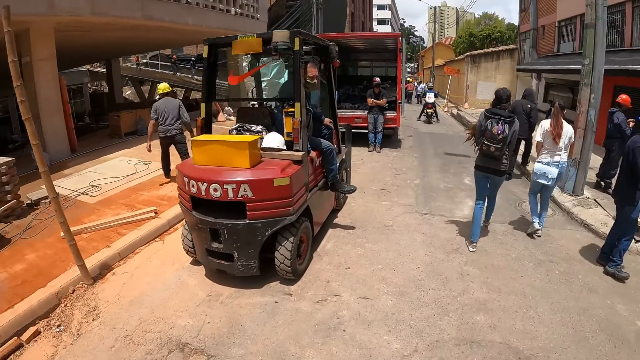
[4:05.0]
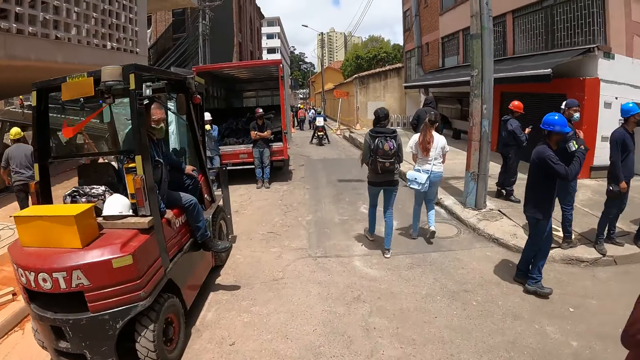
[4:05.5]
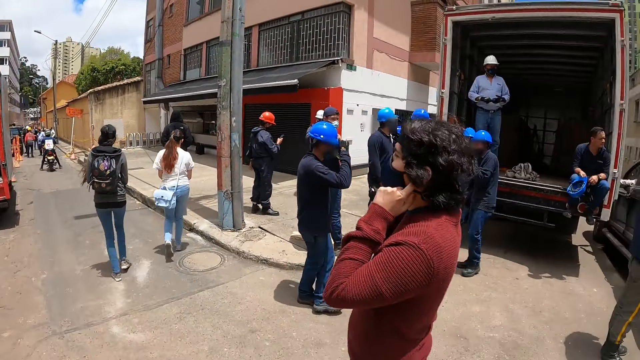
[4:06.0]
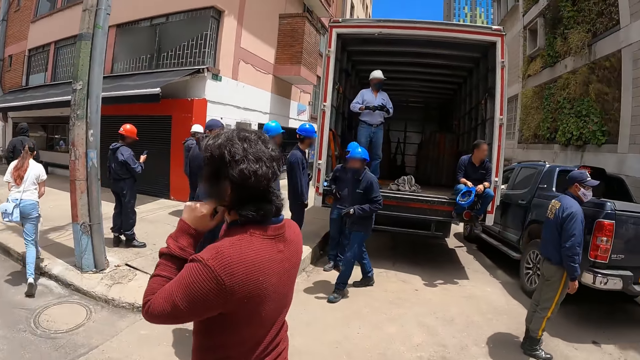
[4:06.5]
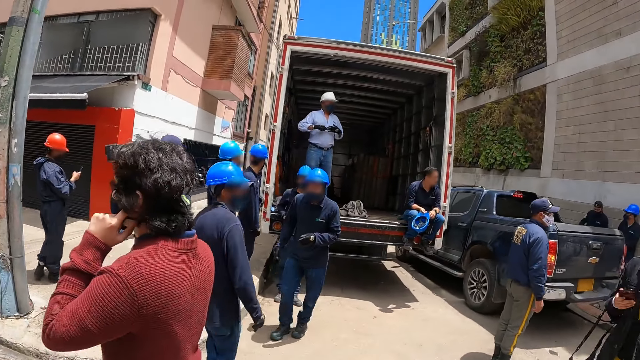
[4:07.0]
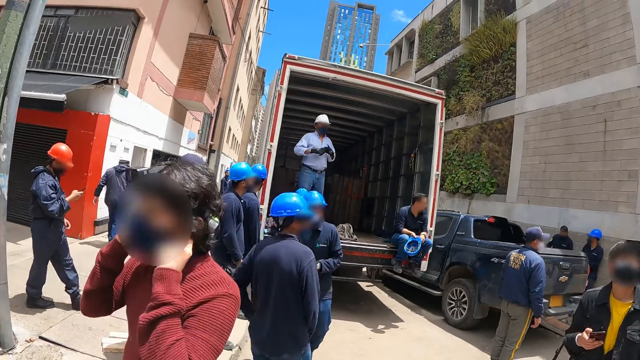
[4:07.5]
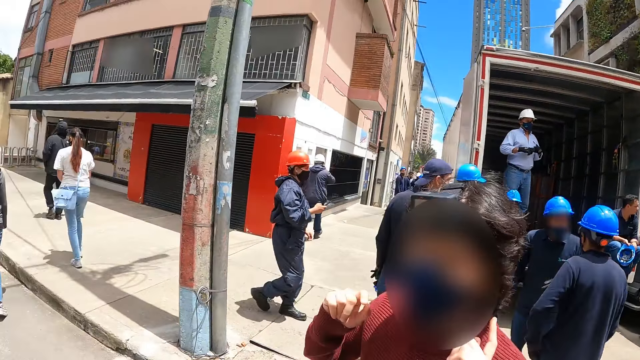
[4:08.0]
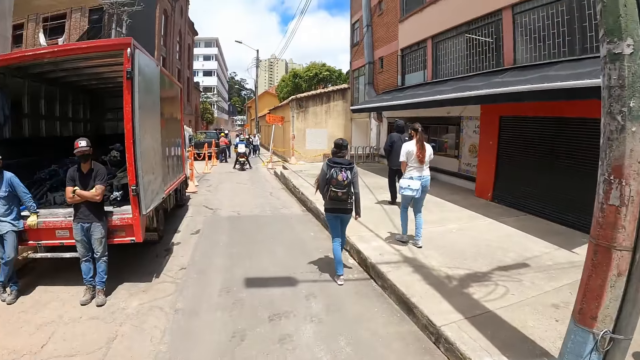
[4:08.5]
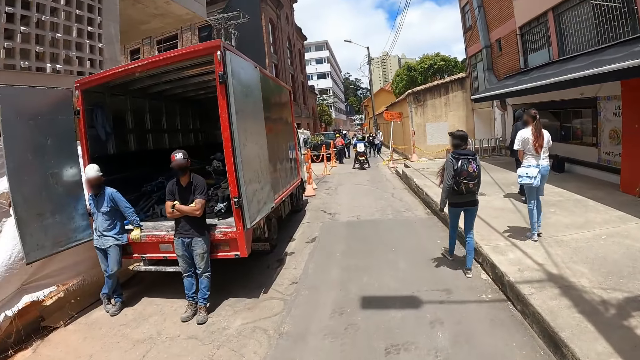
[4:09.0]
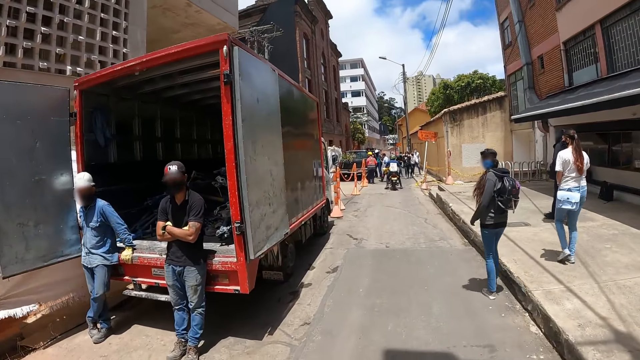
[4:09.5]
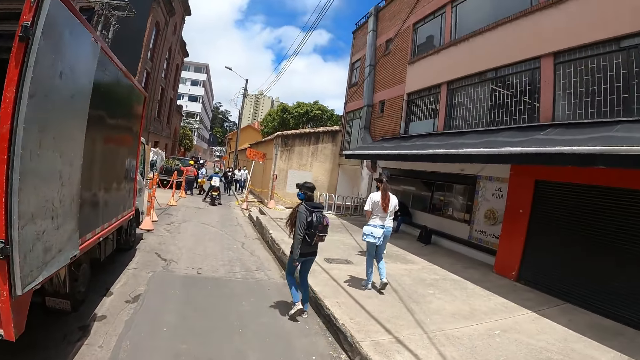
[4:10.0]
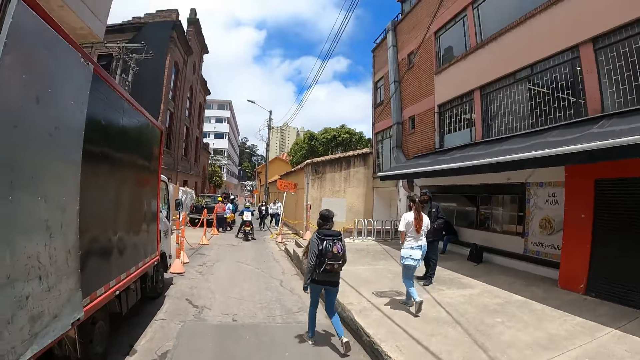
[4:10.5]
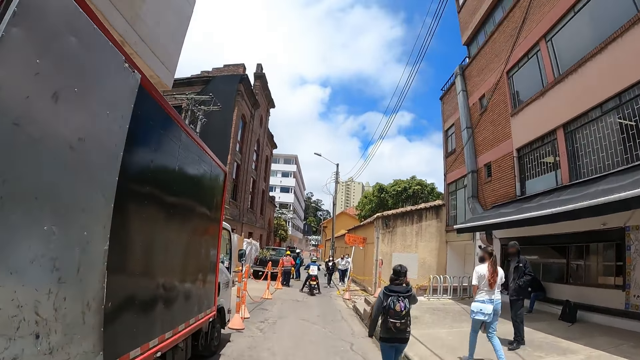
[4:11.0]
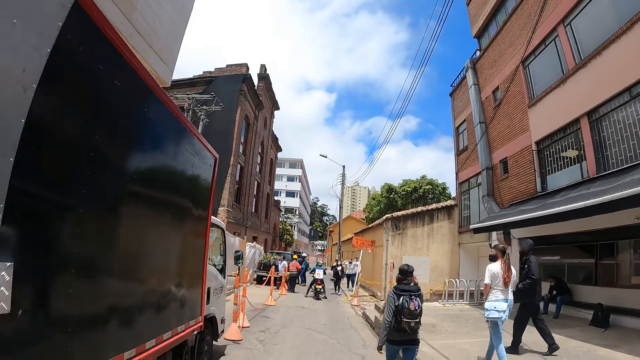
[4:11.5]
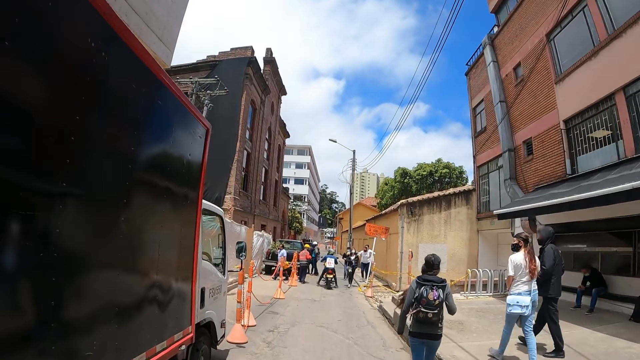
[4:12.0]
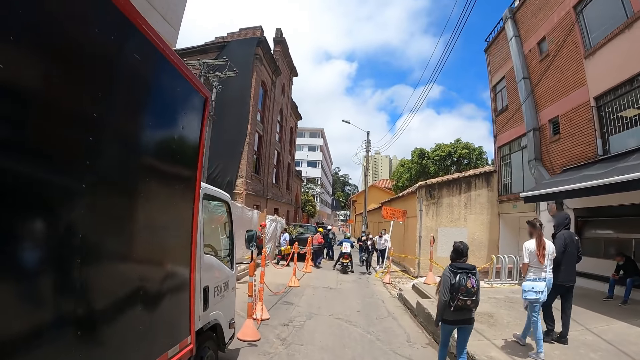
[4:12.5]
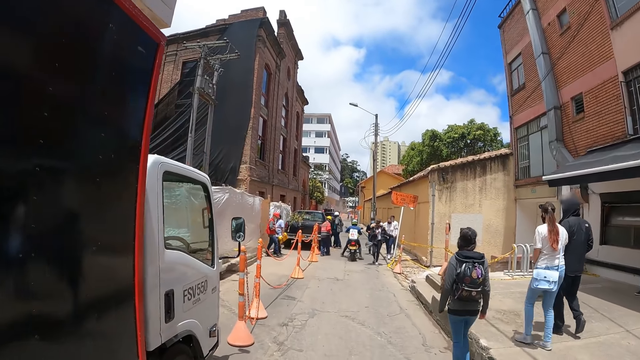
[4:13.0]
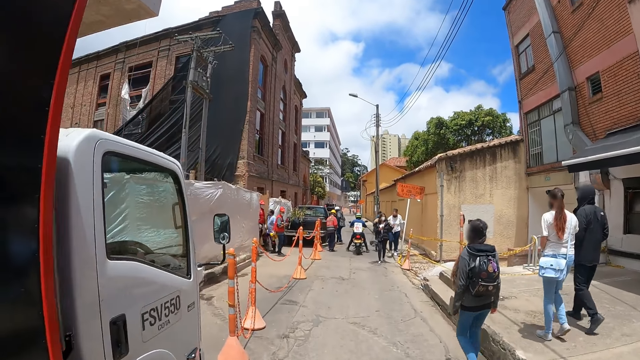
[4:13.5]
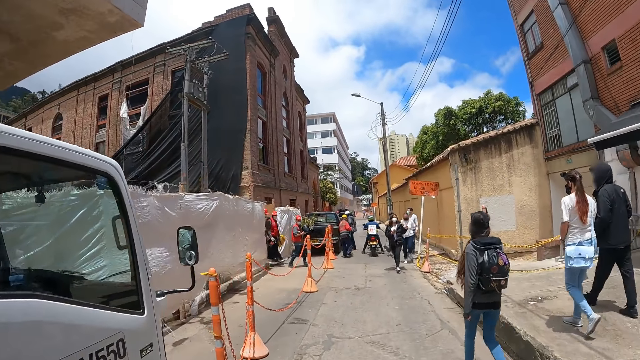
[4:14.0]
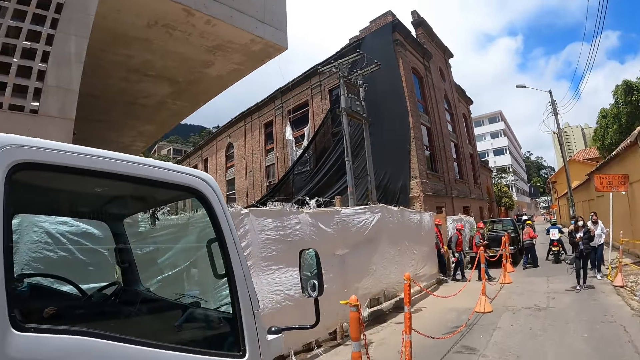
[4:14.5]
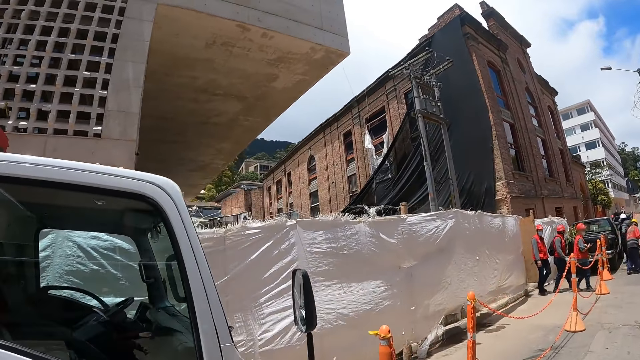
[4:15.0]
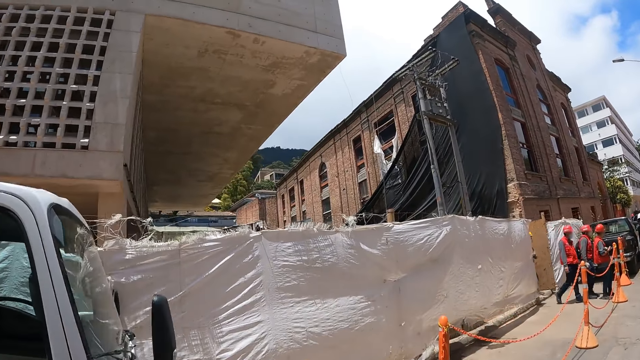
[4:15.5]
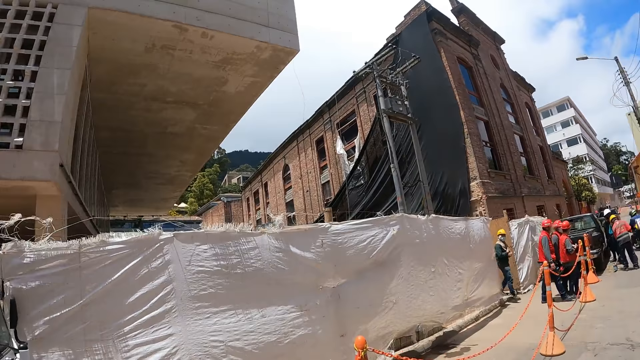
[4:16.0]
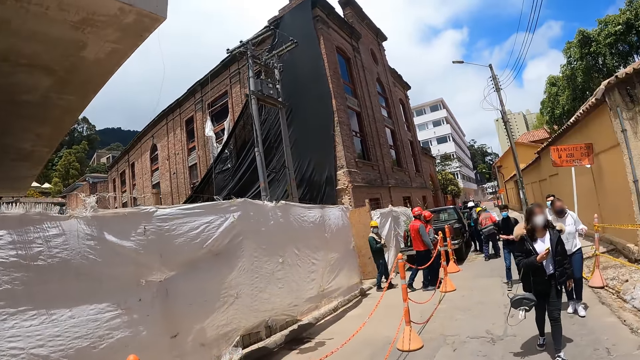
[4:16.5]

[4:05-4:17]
A man touches the ear with the left hand. The man fixes a mask on the head. The man walks across a street. The camera wearer turns around. They walk across a street. The man holds the mask straps. A woman walks along another woman. The camera wearer walks along.

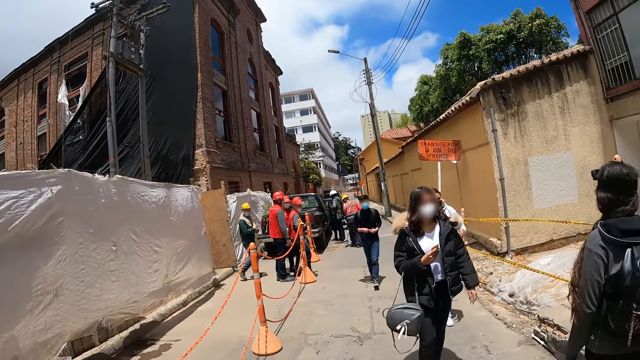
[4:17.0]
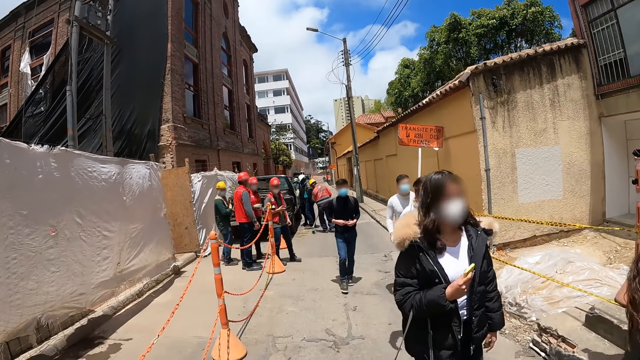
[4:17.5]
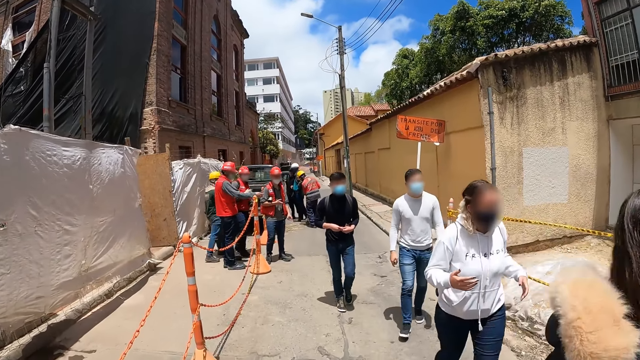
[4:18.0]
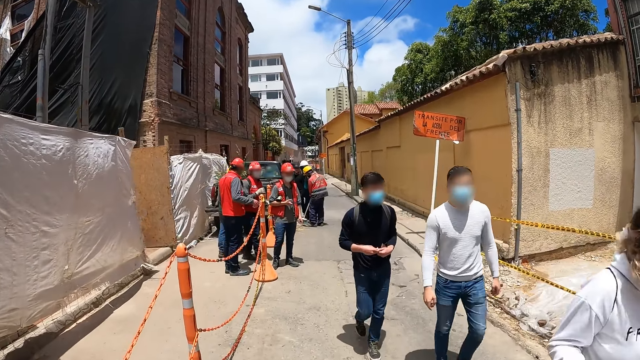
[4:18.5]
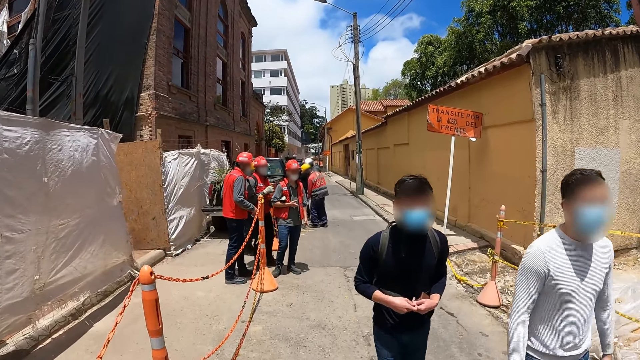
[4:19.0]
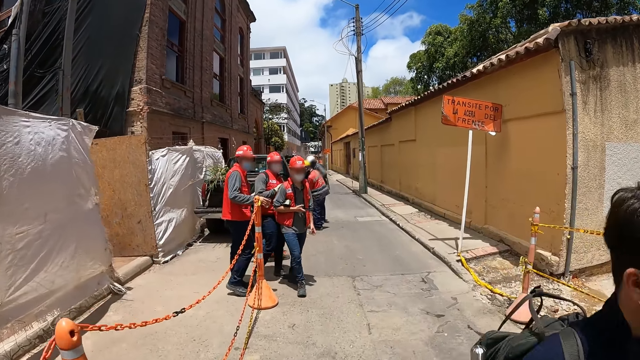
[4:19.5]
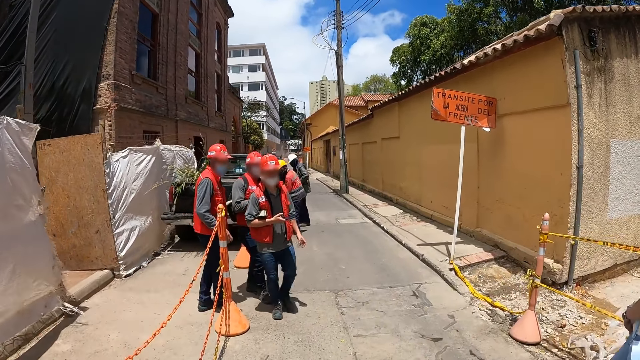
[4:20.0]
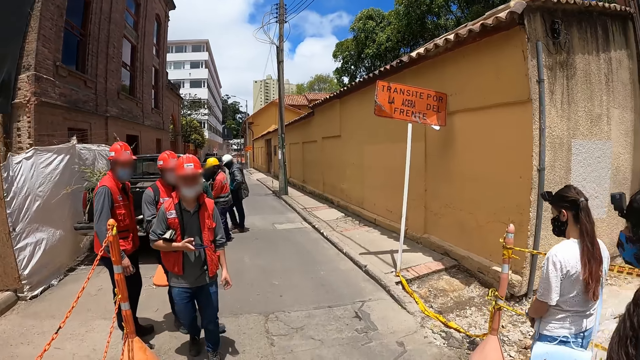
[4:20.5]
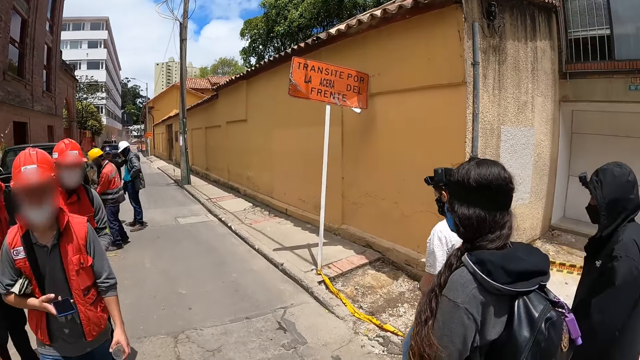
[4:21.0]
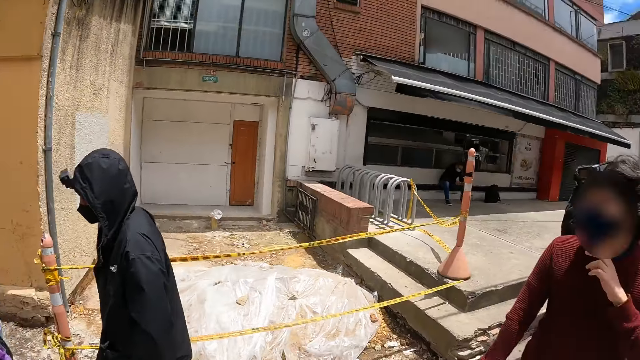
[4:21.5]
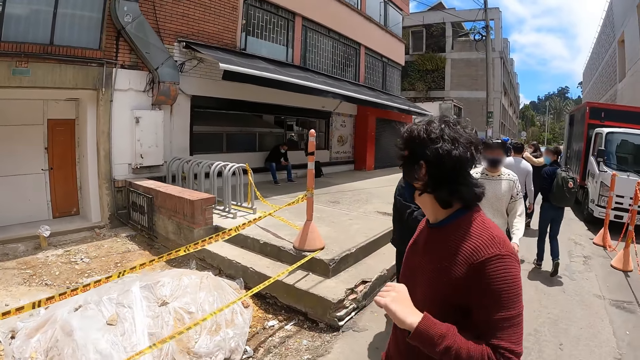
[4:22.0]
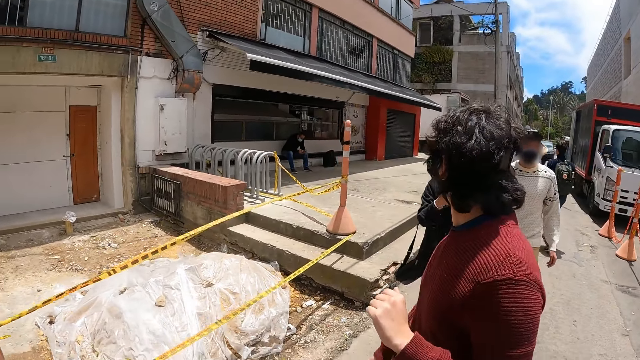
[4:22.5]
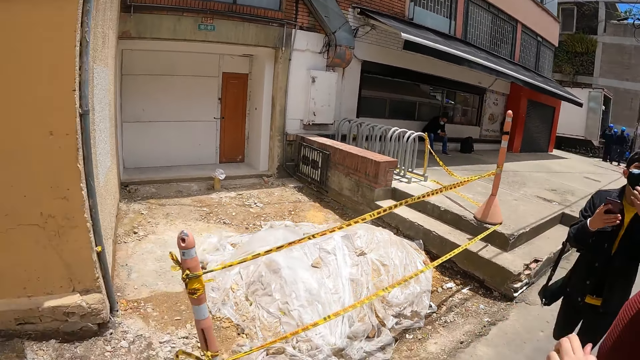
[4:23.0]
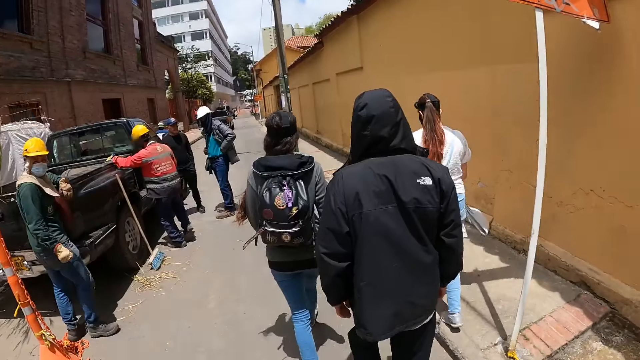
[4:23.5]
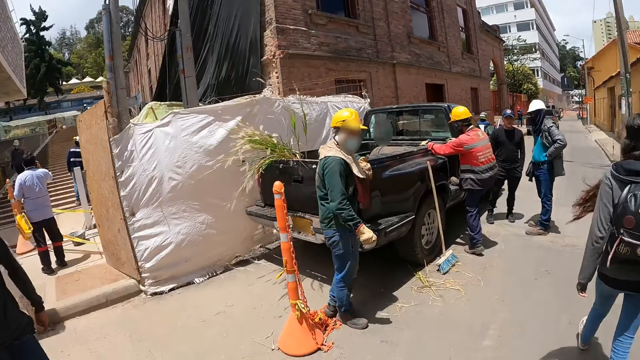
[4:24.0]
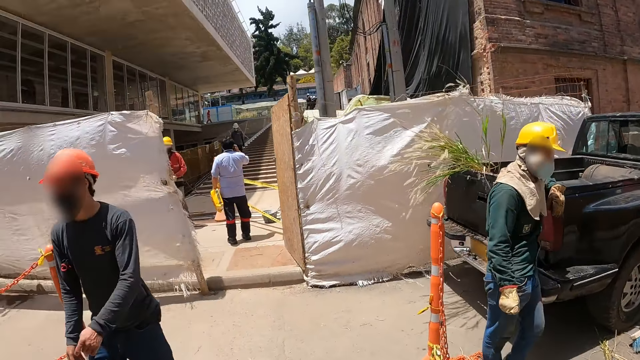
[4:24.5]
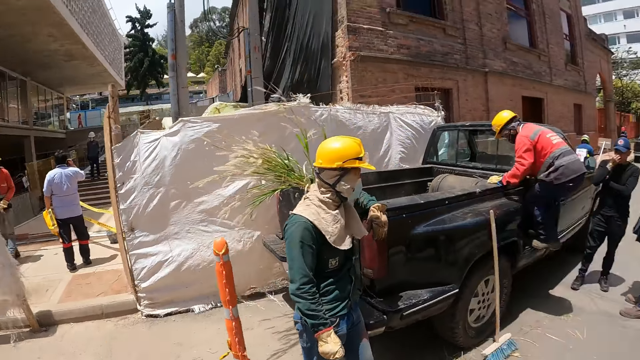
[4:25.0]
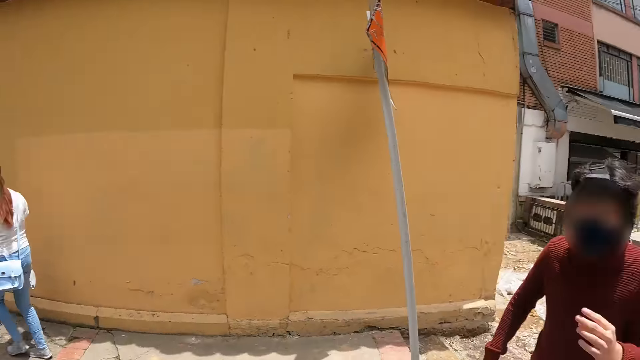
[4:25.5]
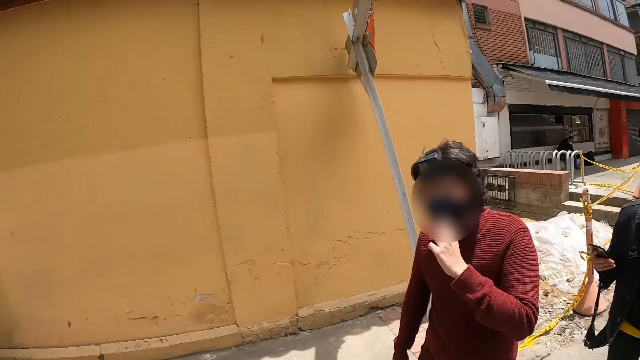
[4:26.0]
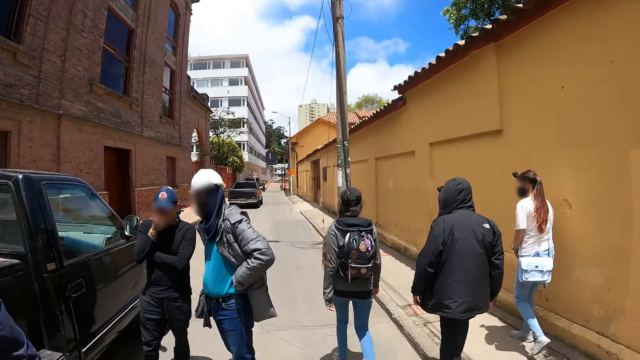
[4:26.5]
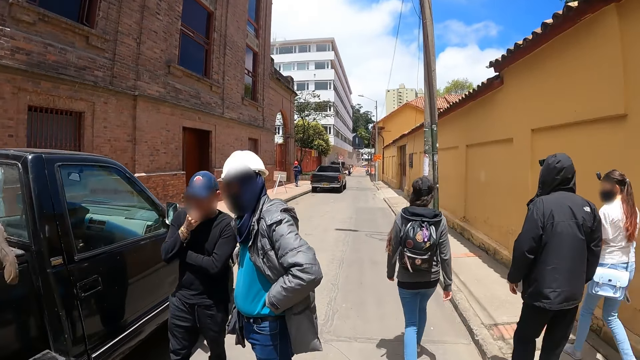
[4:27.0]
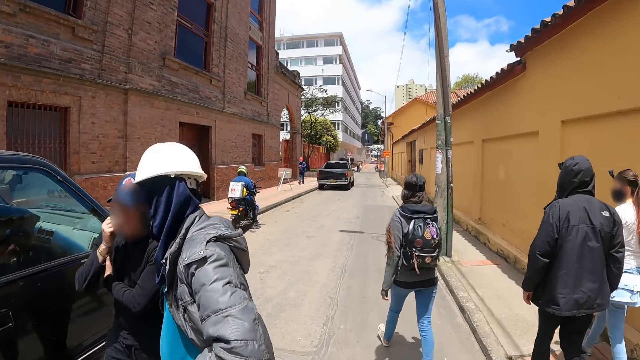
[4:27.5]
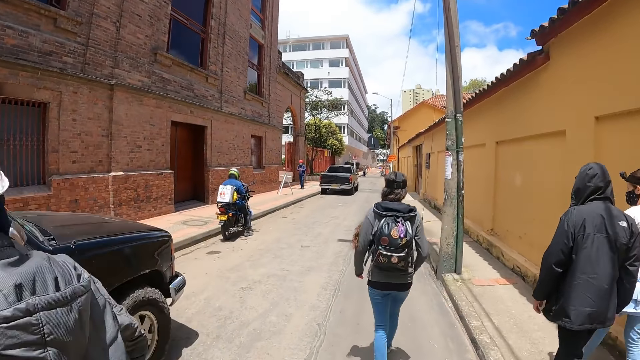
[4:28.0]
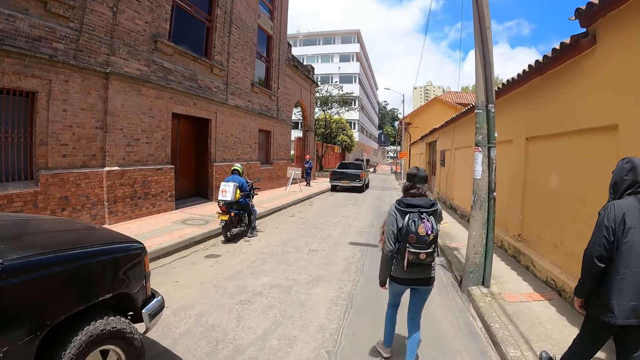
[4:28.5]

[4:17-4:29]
A woman walks along another woman. The camera wearer turns to look back. A man interacts with other people. The man turns back. The camera wearer walks across a street. They turn around. The man walks along.
